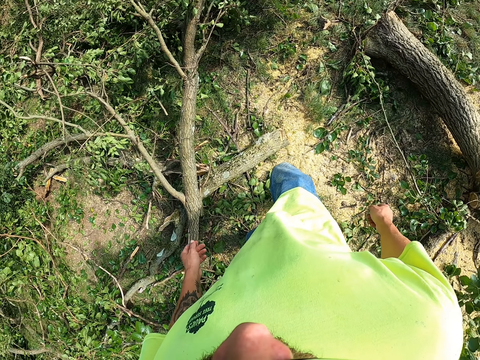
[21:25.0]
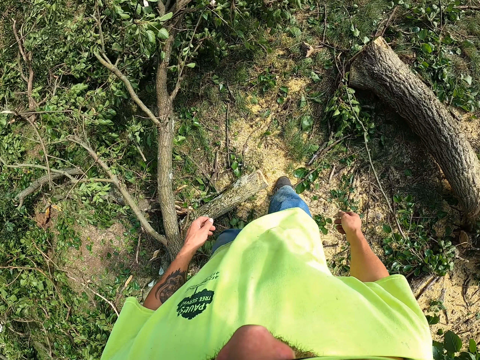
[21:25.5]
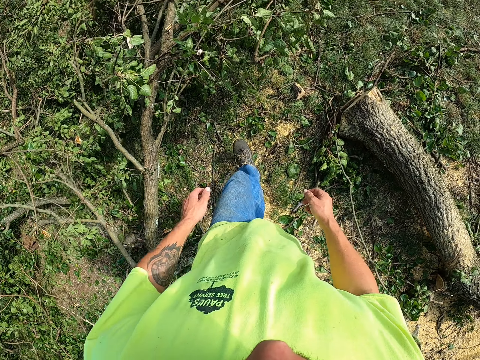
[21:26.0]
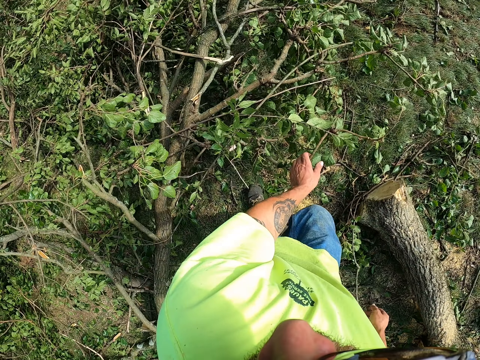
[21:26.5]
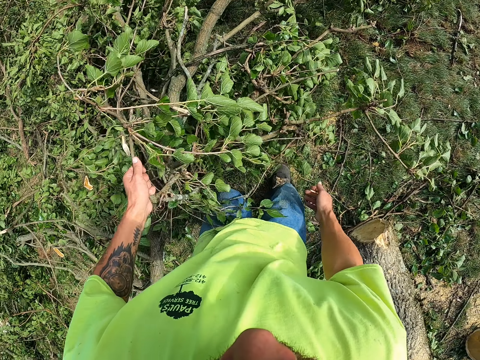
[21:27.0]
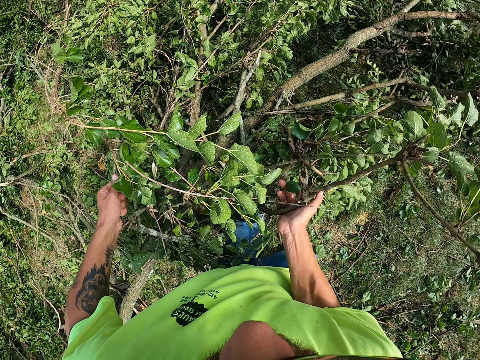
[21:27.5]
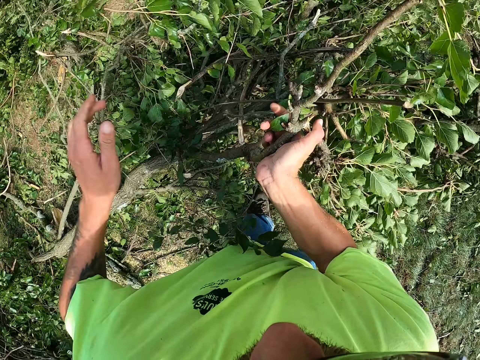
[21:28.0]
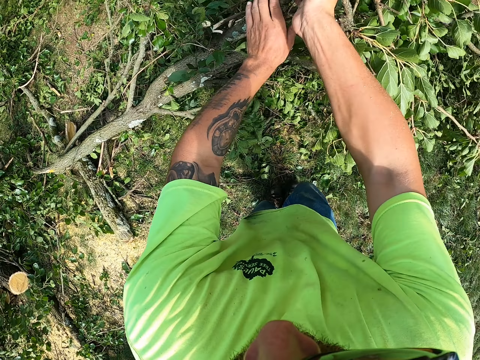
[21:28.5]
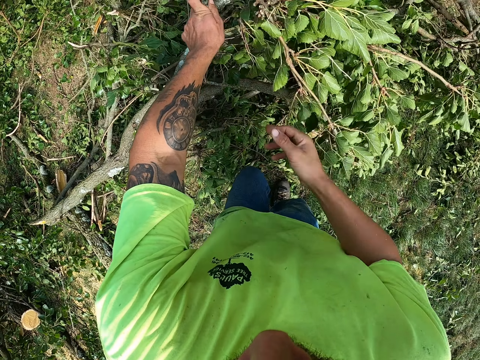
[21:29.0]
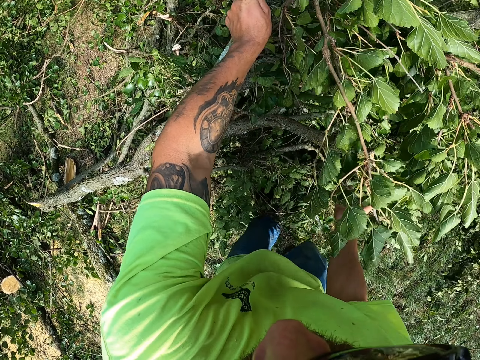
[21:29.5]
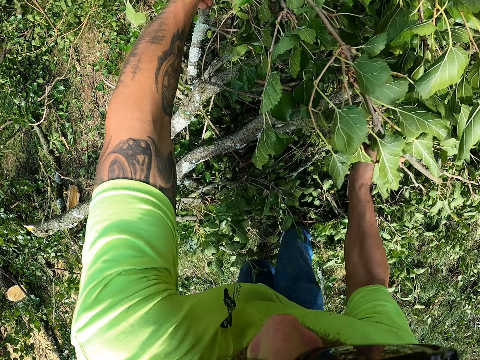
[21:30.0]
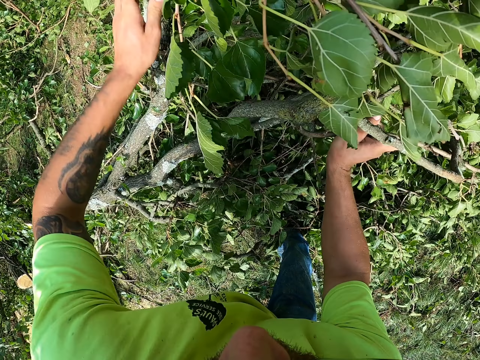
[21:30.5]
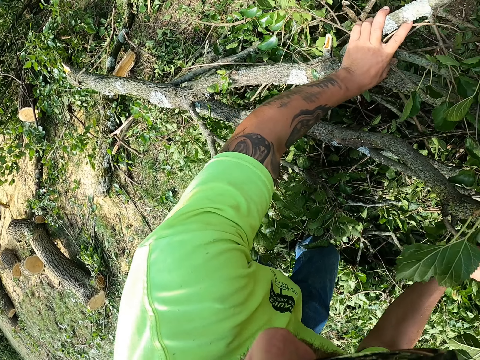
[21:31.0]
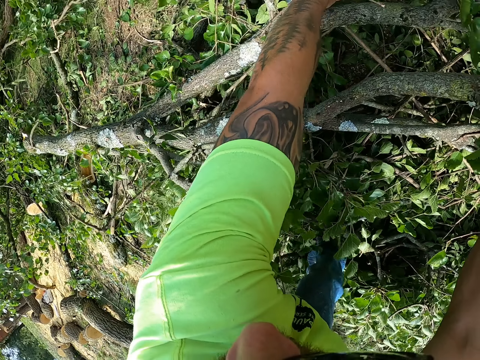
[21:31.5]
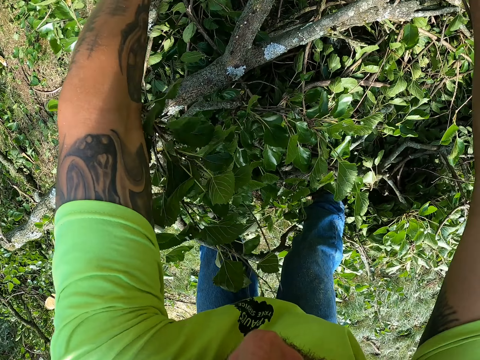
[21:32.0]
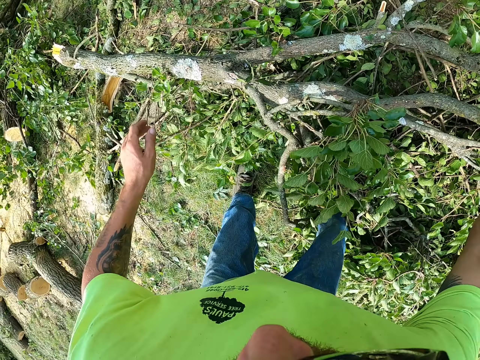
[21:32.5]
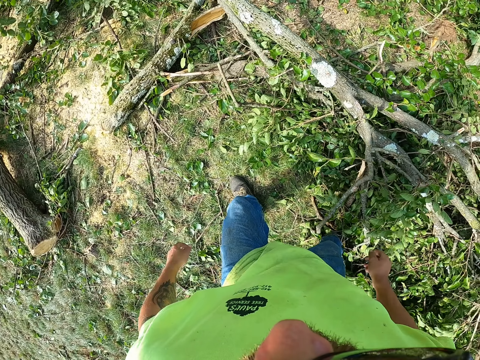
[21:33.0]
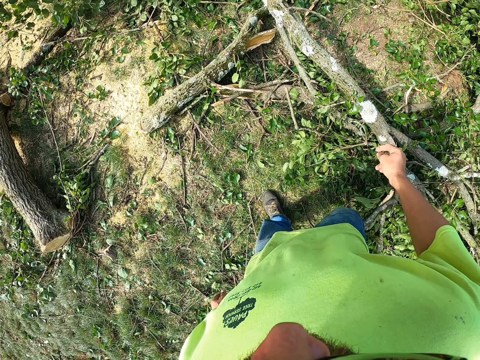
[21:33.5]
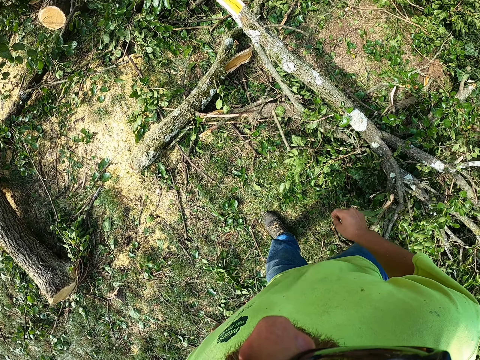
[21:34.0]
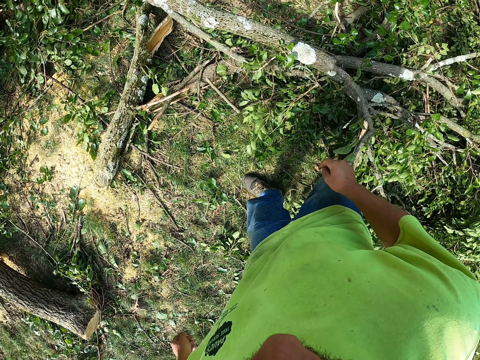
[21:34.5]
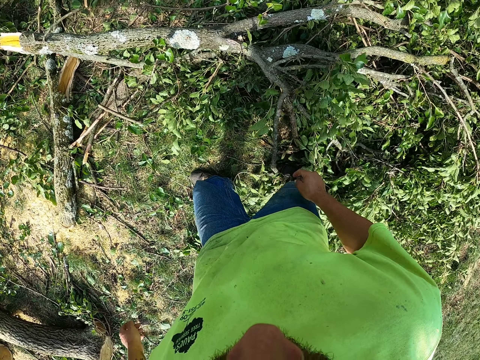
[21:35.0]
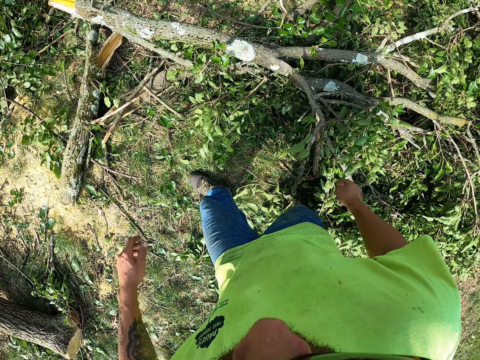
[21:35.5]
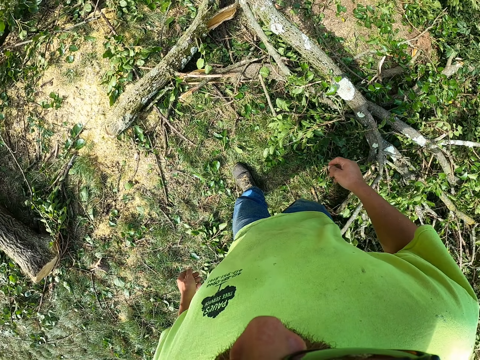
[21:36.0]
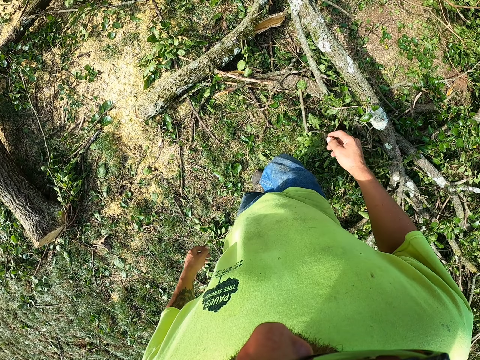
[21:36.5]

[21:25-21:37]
The camera wearer holds a branch on the ground with his left hand. He lifts the branch on the ground with his right hand. He pushes the branch on the ground with his left hand. He lifts the branch on the ground with his right hand. He pushes the branch on the ground with his left hand.

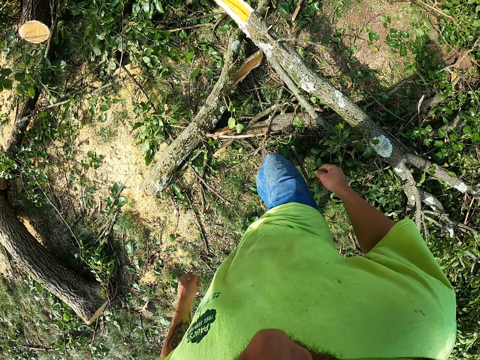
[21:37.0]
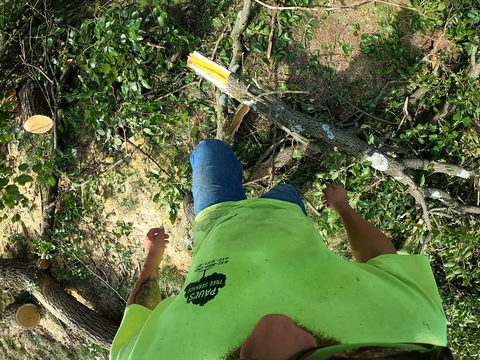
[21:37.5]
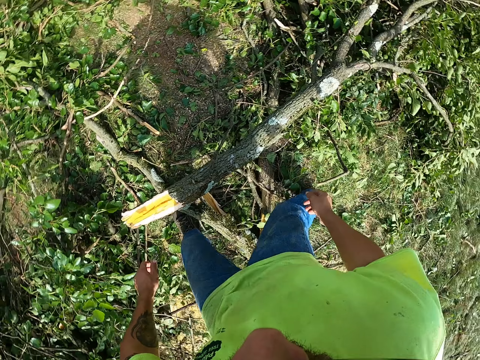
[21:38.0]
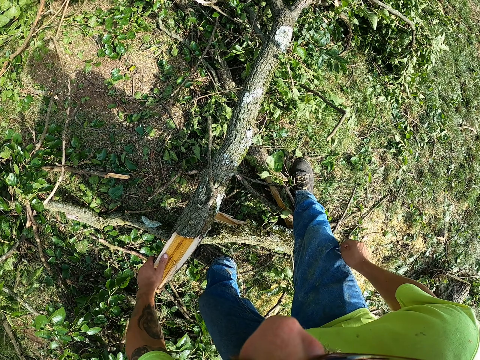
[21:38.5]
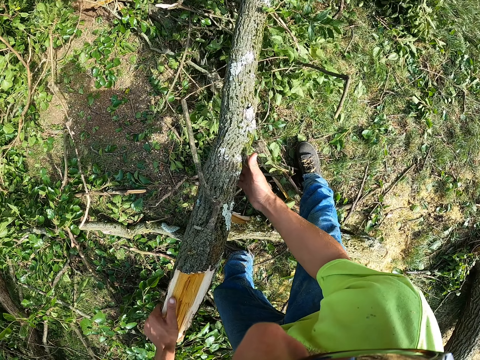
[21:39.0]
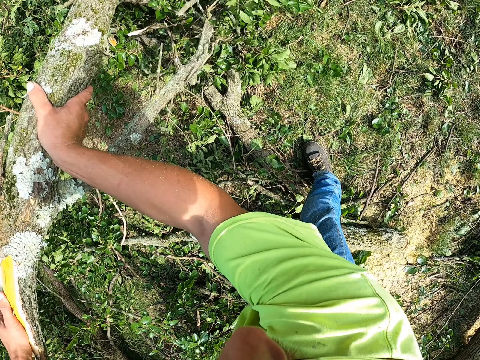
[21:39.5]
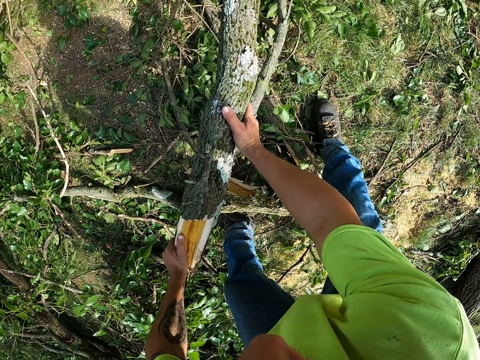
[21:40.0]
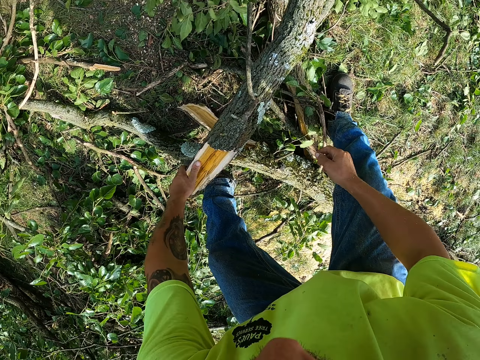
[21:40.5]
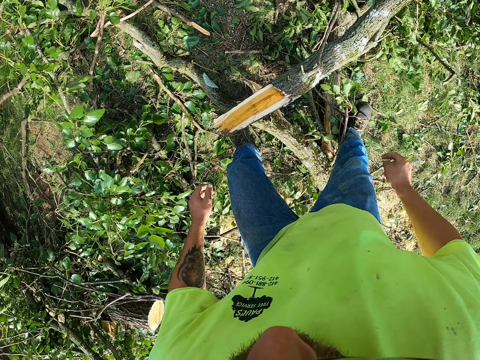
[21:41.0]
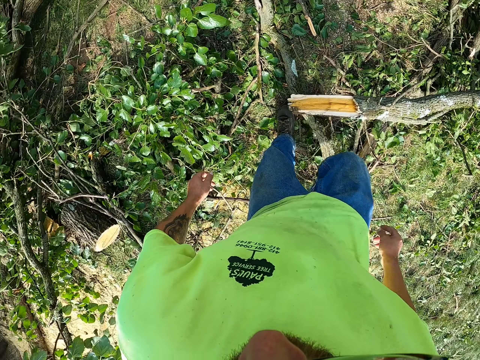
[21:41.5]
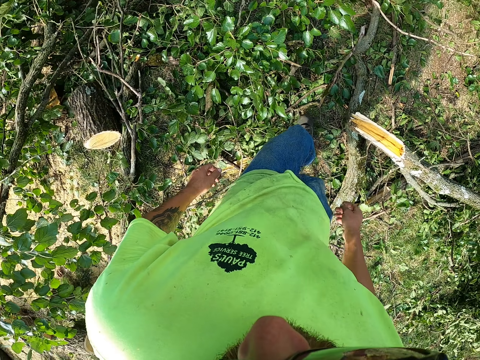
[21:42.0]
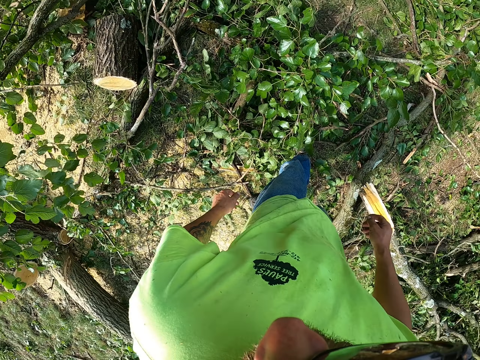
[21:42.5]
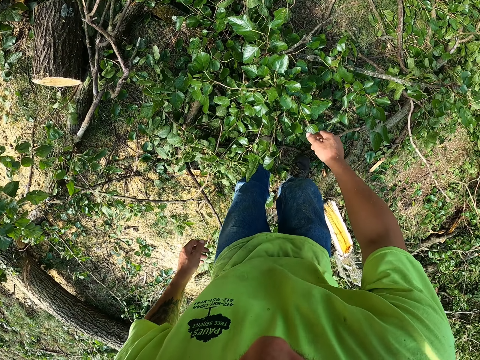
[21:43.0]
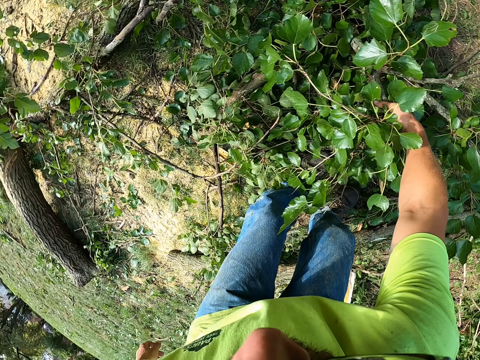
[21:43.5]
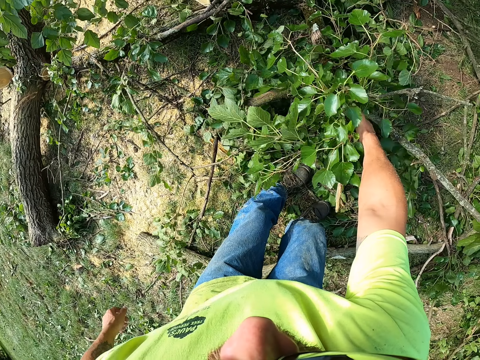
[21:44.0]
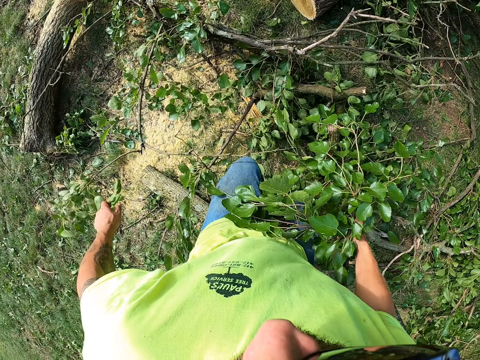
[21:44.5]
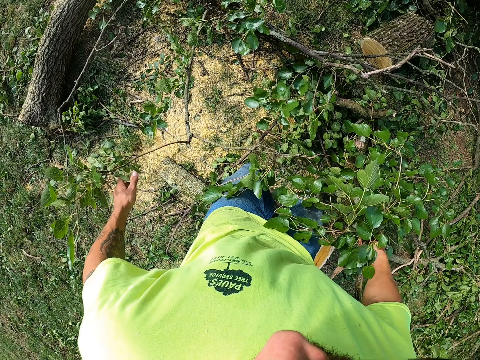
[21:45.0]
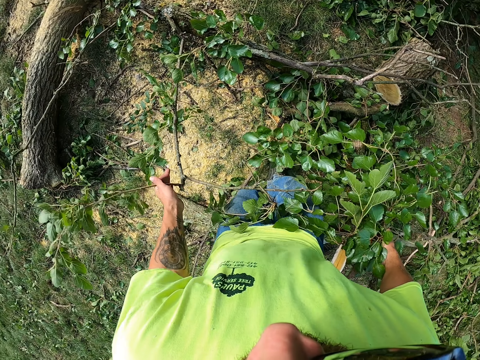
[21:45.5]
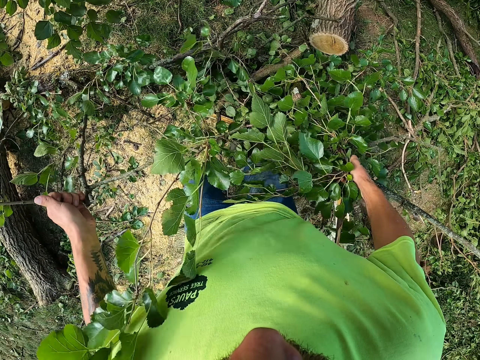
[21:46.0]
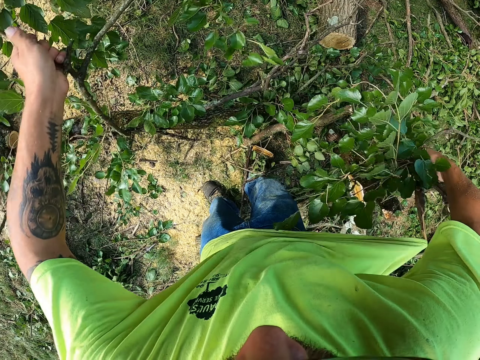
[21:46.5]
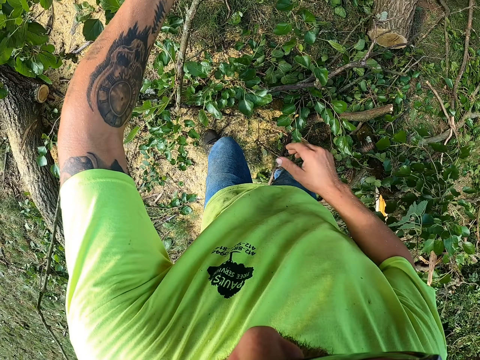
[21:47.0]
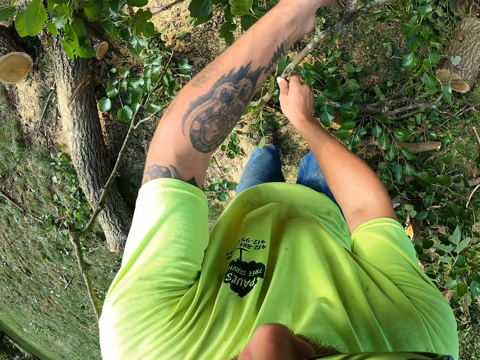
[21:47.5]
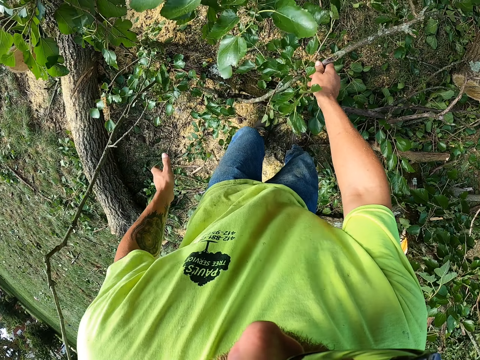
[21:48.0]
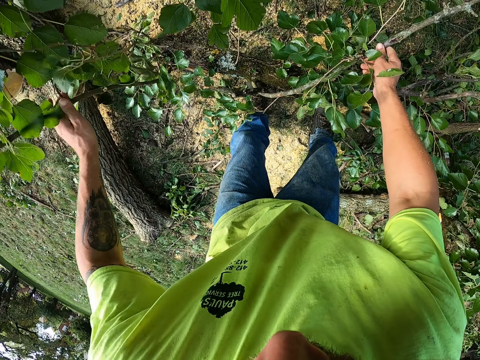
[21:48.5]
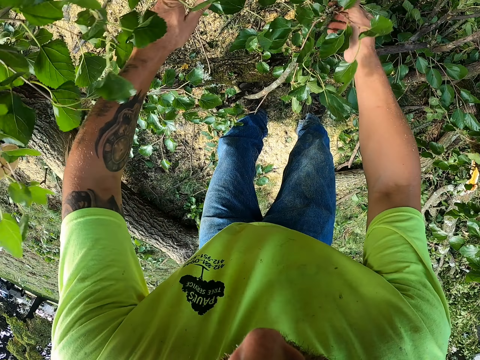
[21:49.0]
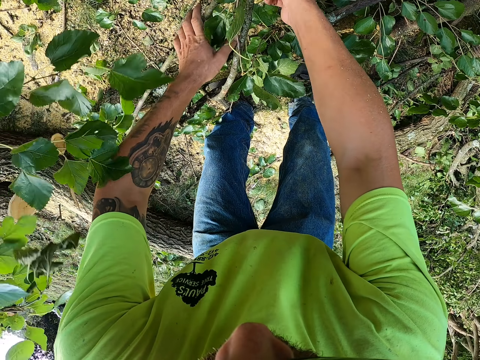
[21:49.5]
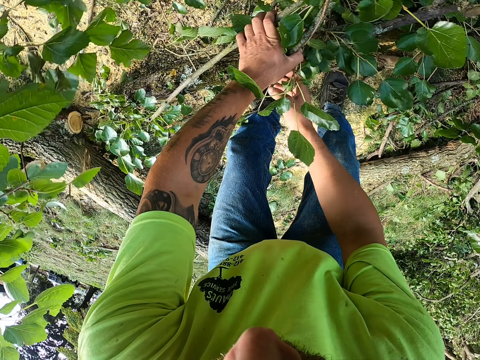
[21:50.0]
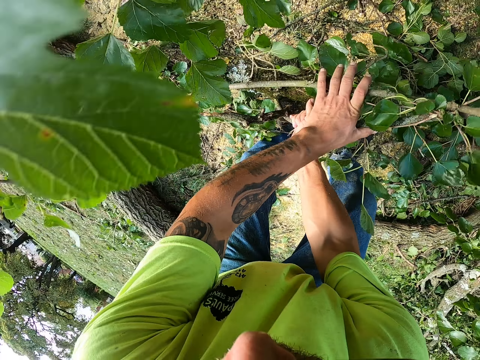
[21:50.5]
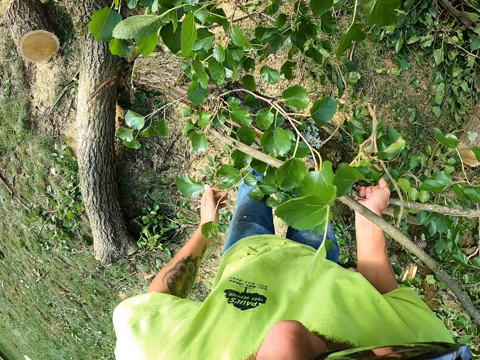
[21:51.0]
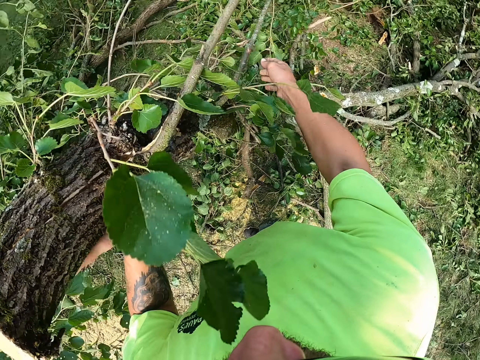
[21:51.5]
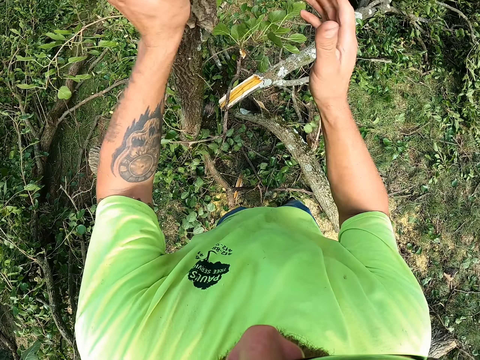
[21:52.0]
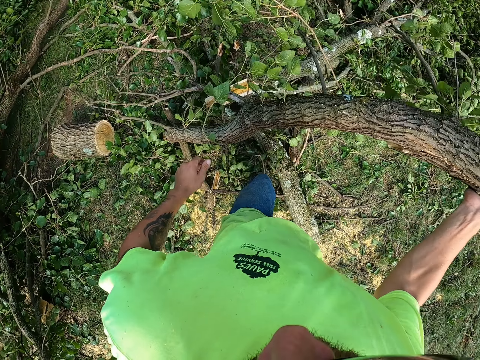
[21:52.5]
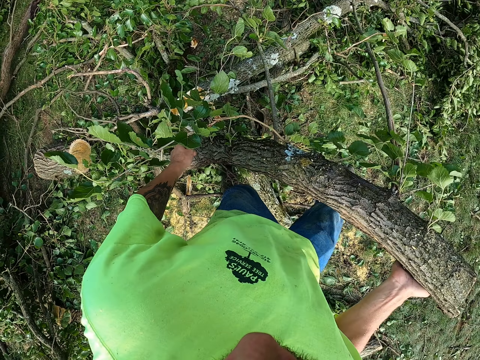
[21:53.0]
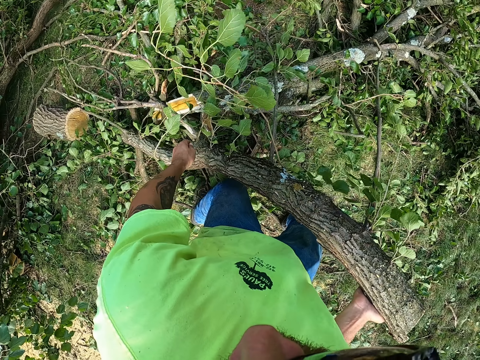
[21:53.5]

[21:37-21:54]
The camera wearer lifts a branch from the ground with his left hand. He lifts the branch from the ground with his right hand. He drops the branch in his hands on the ground. He lifts a branch from the ground with his right hand. He lifts the branch from the ground with his left hand. He bends the branch with his right hand. He bends the branch with his left hand. He holds the branch with his left hand. He lifts the branch from the ground with his right hand. He lifts the branch from the ground with his left hand. He holds the branch with his right hand.
